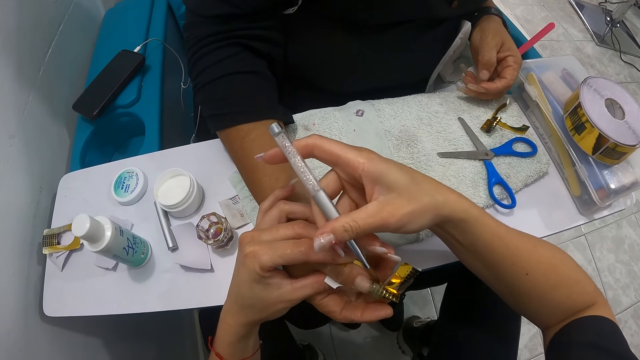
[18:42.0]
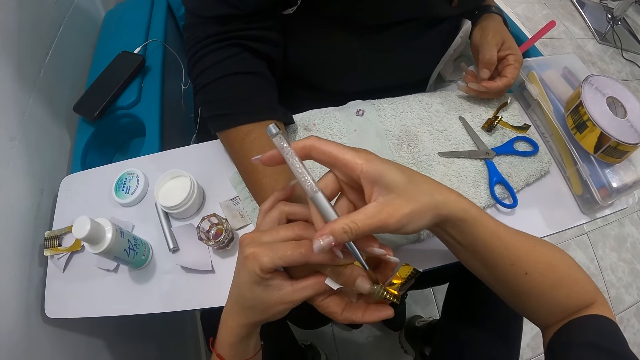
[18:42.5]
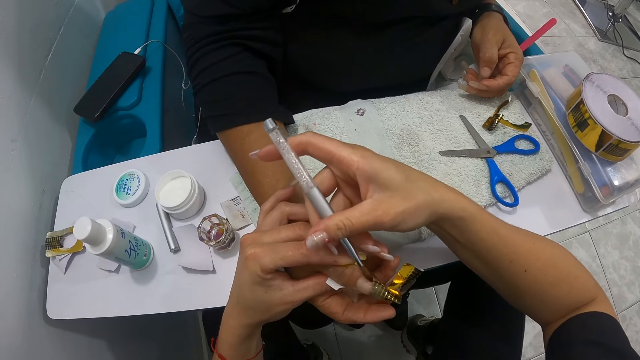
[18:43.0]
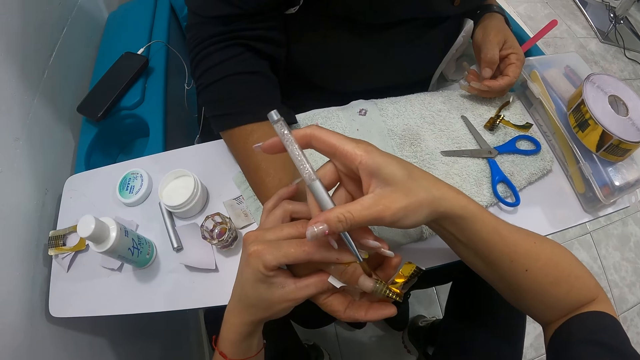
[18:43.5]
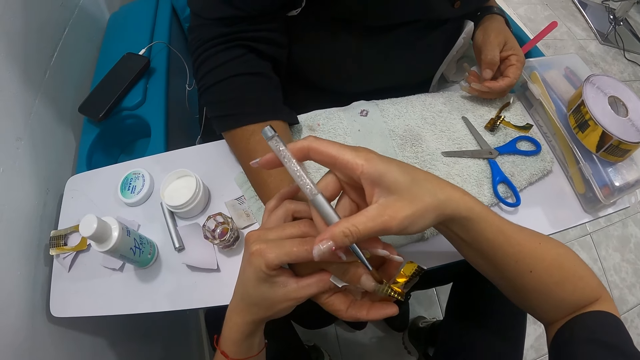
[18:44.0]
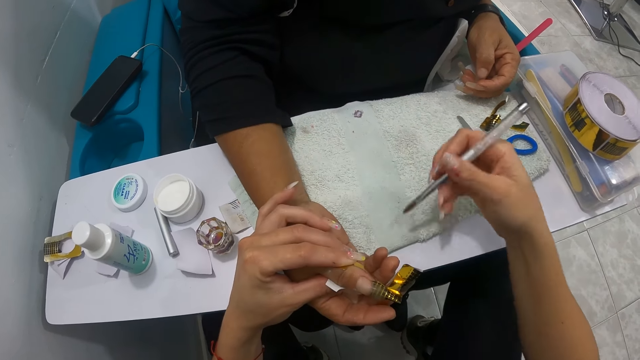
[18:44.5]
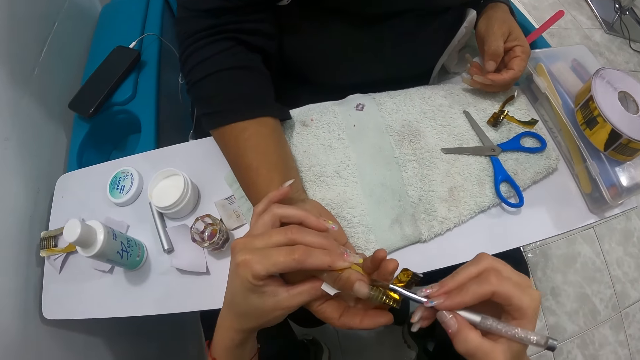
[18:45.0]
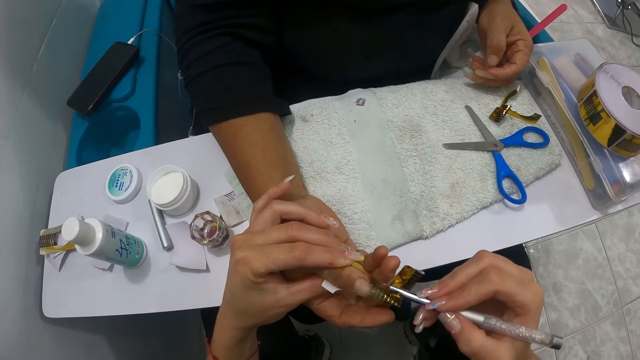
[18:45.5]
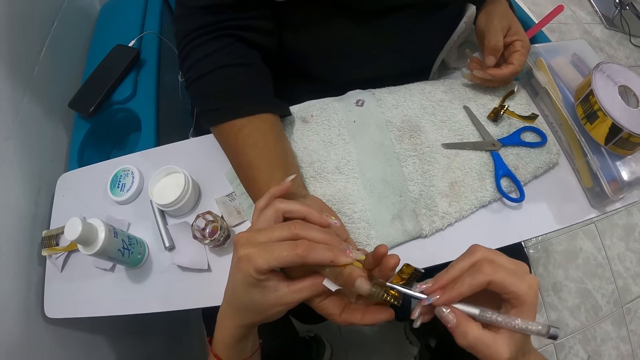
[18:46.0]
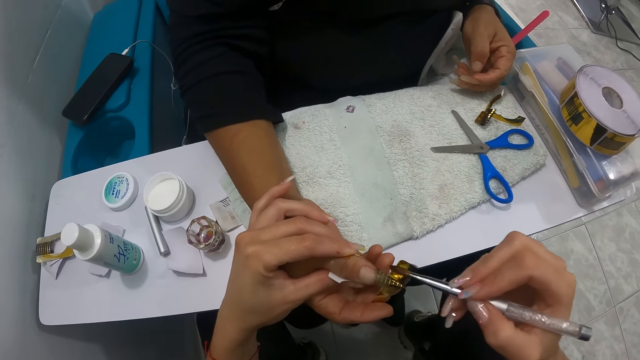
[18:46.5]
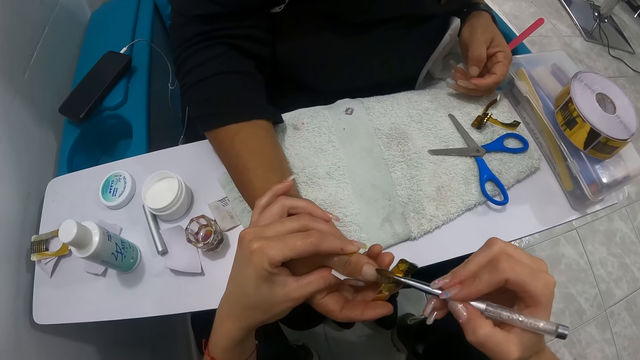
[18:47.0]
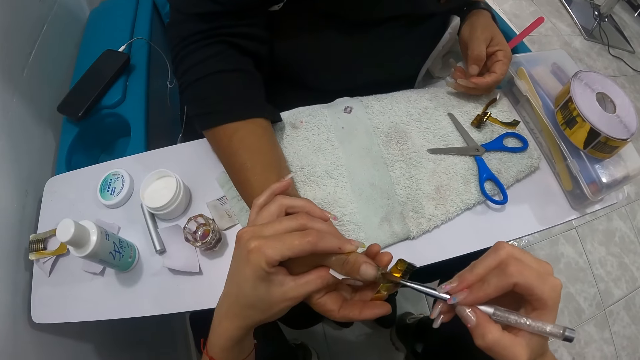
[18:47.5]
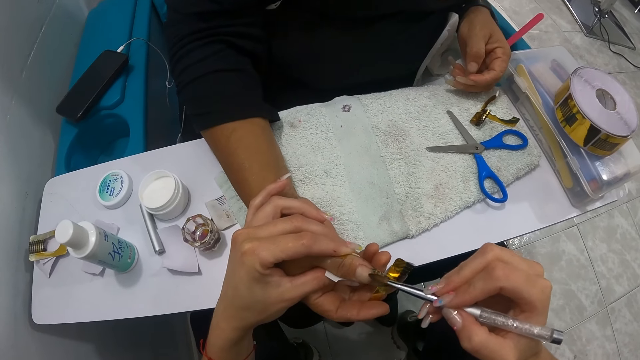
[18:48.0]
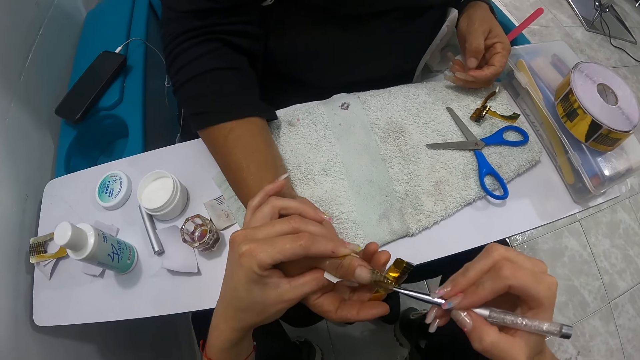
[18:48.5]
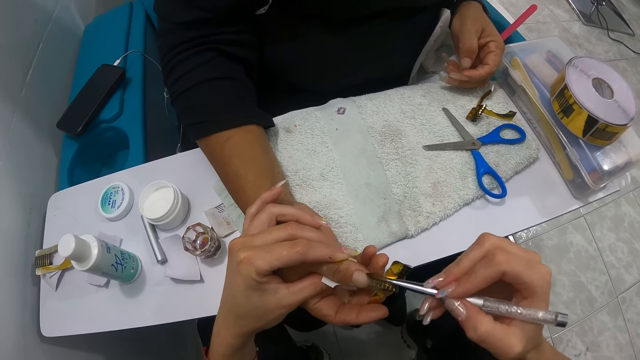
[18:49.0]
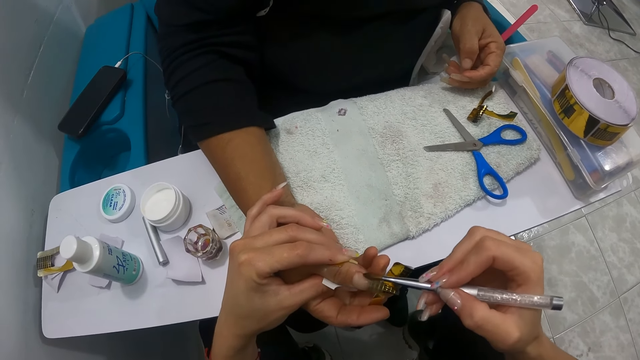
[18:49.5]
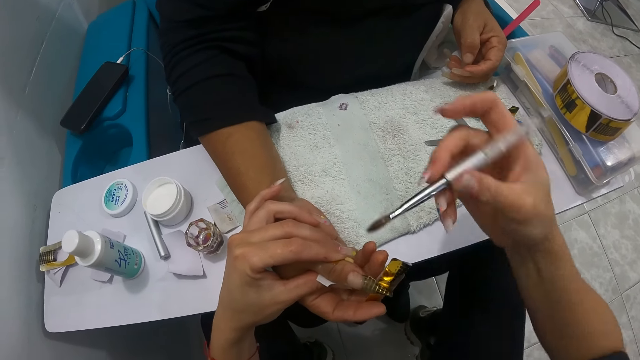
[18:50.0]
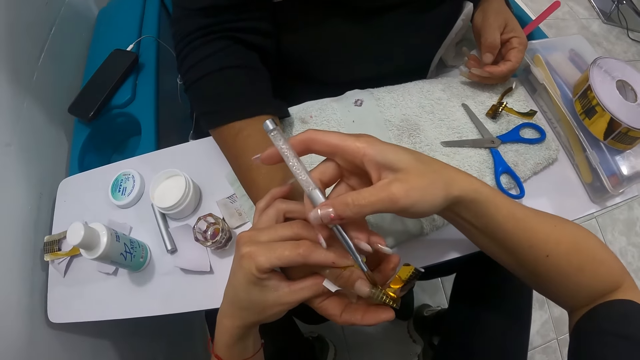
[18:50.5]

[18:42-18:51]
The camera wearer wipes the nail brush in her right hand on the towel on the table. She paints the right thumb nail of a woman with the nail brush in her right hand.

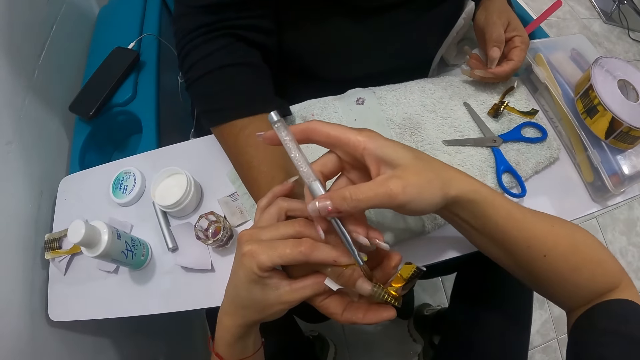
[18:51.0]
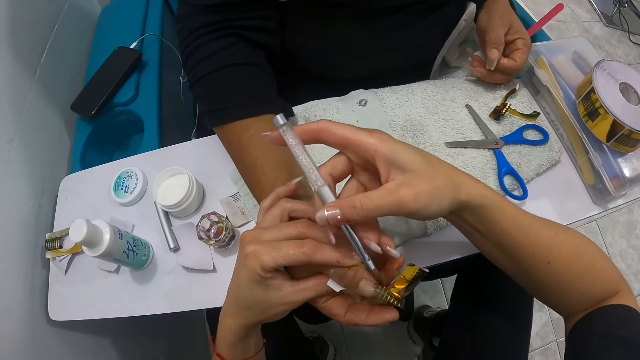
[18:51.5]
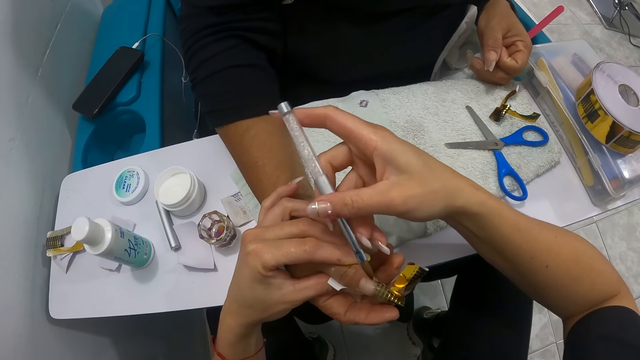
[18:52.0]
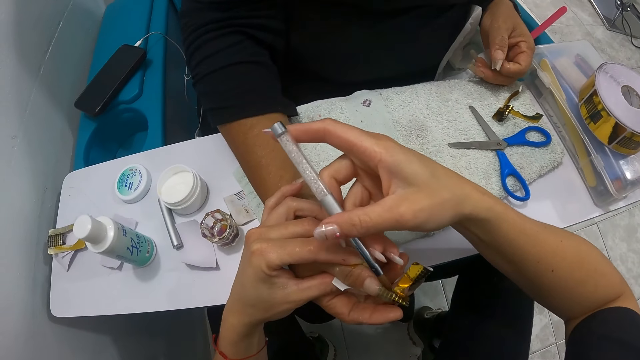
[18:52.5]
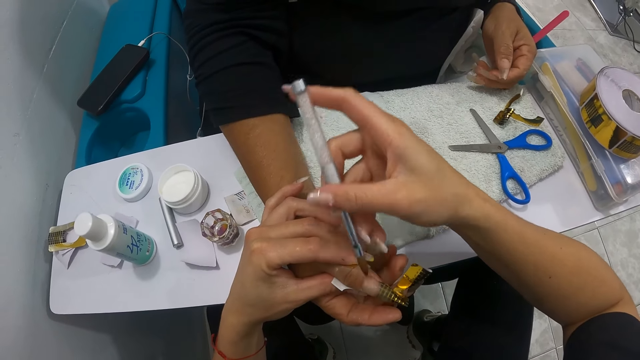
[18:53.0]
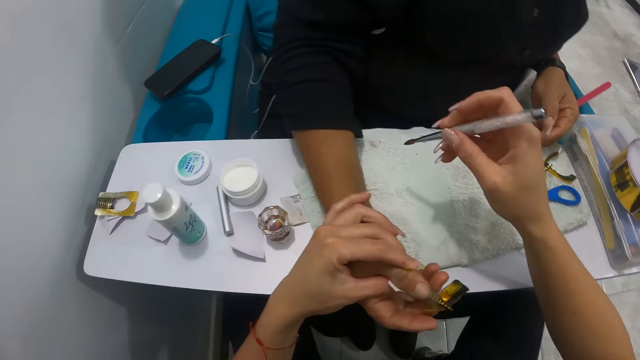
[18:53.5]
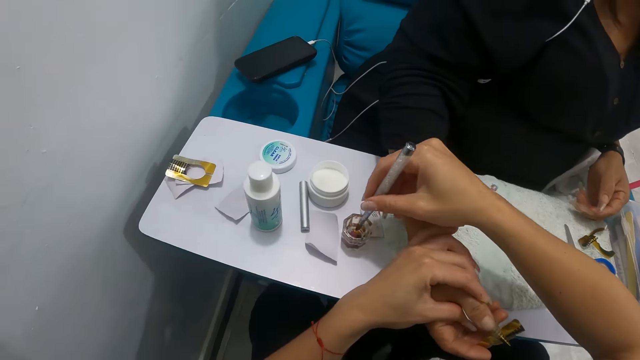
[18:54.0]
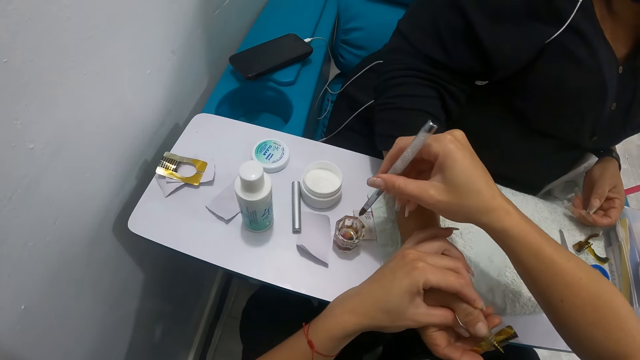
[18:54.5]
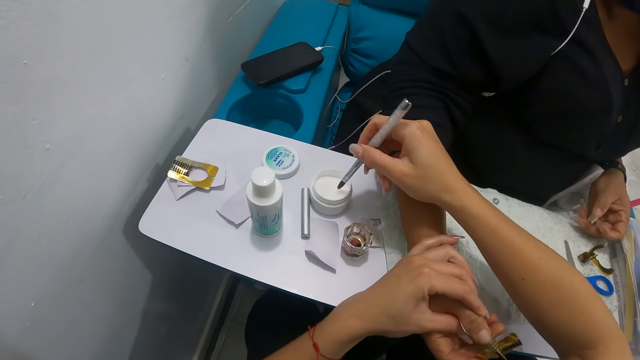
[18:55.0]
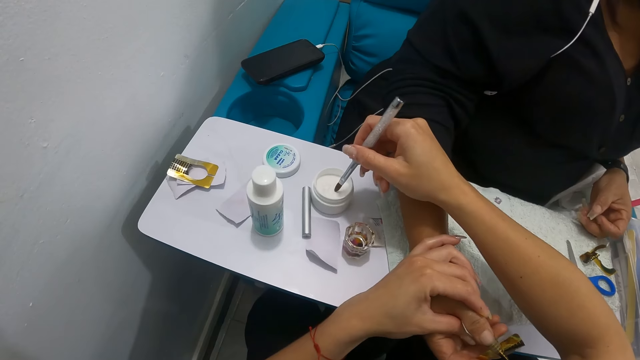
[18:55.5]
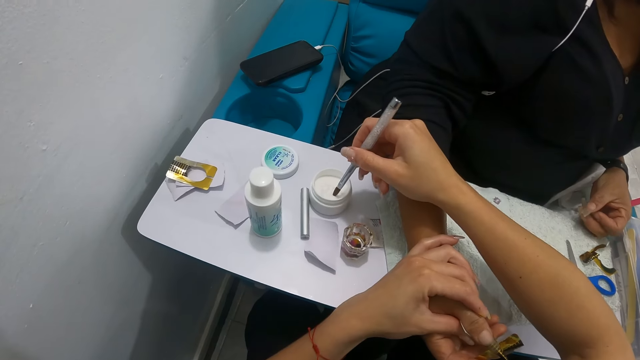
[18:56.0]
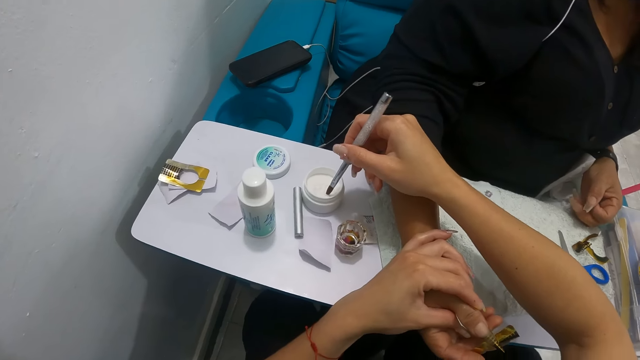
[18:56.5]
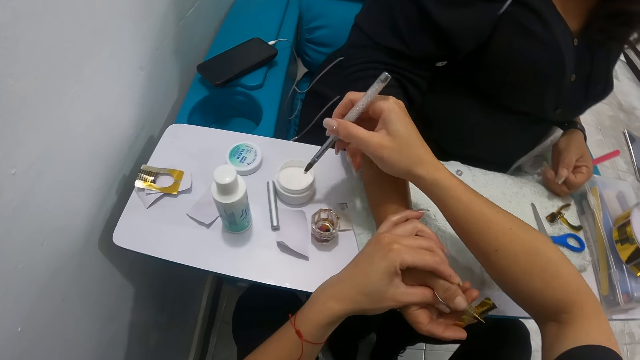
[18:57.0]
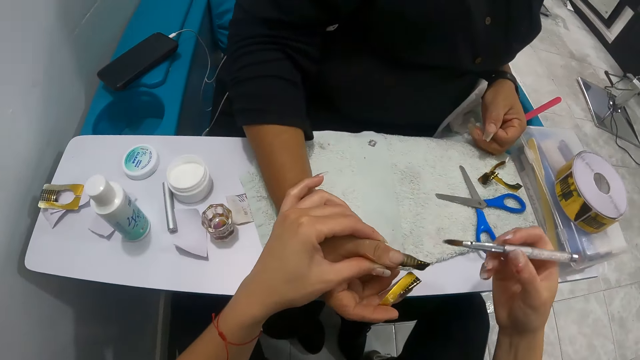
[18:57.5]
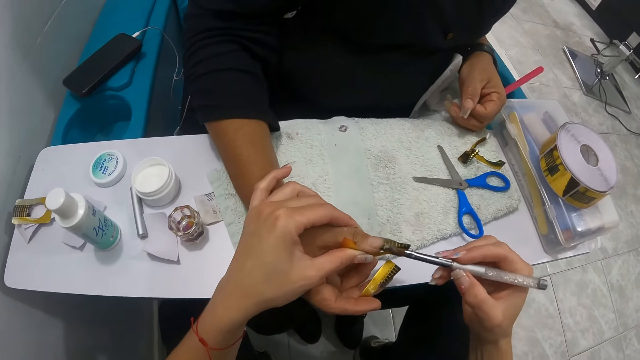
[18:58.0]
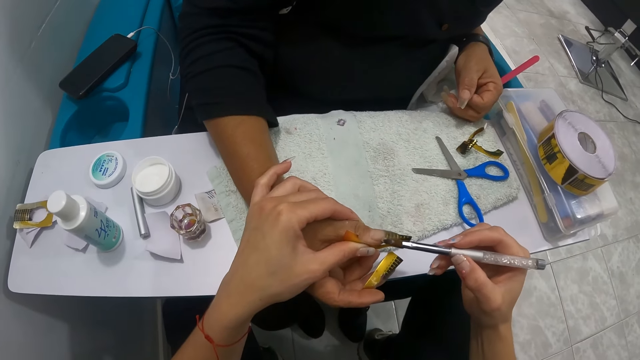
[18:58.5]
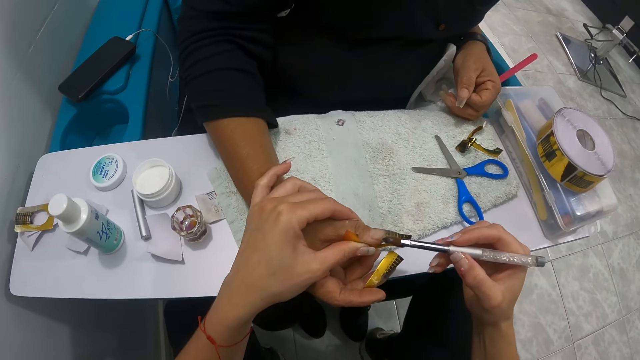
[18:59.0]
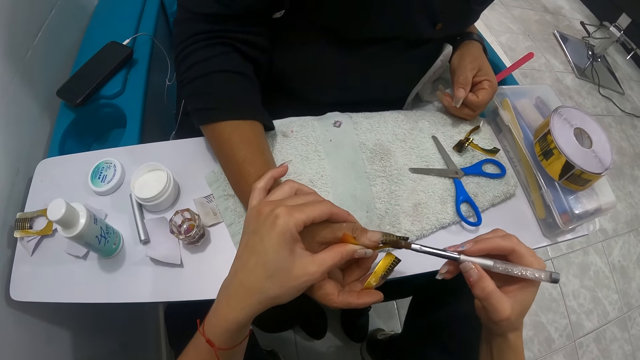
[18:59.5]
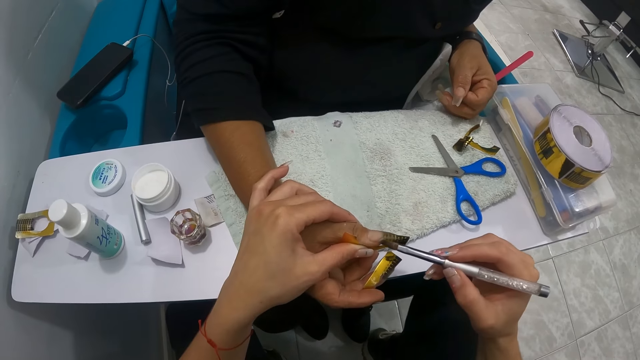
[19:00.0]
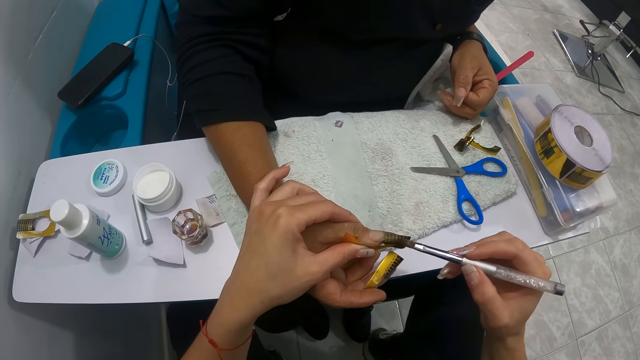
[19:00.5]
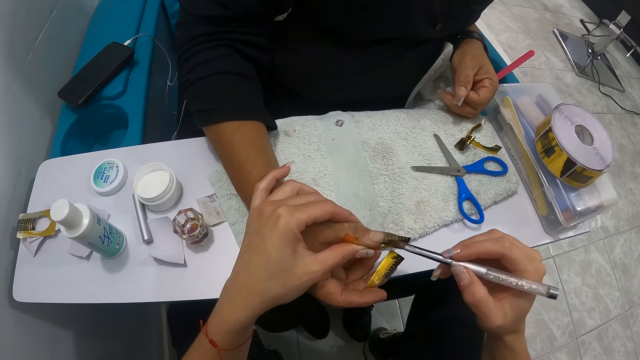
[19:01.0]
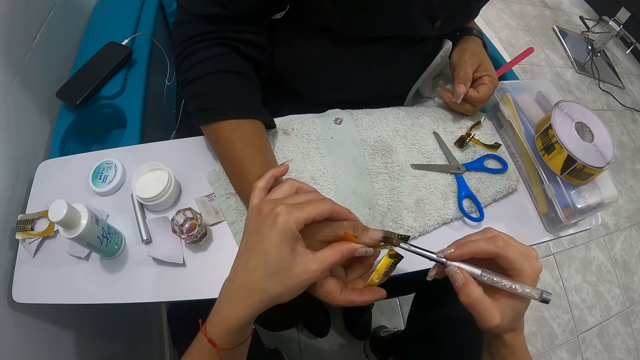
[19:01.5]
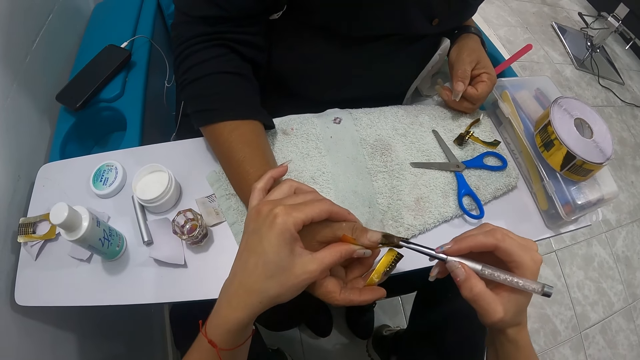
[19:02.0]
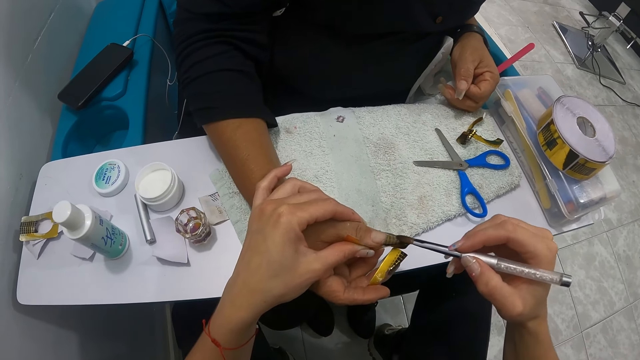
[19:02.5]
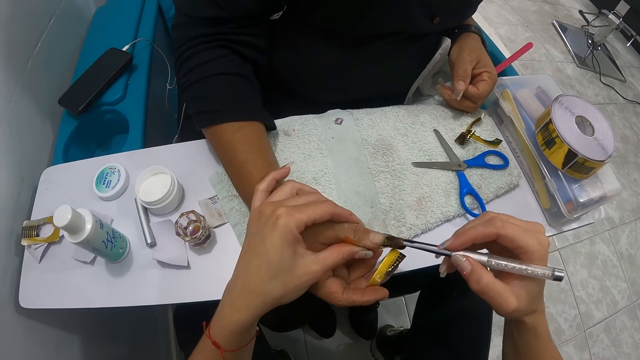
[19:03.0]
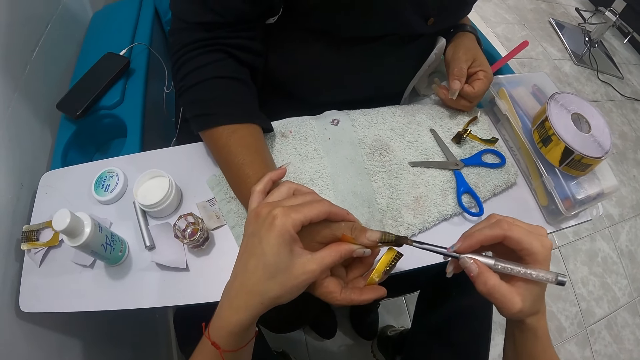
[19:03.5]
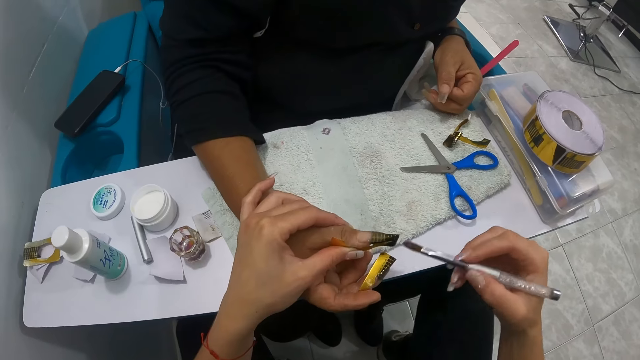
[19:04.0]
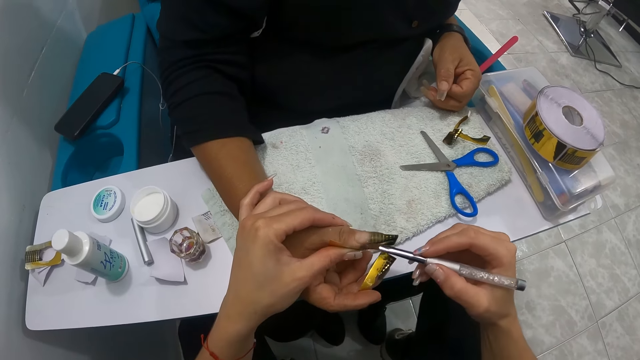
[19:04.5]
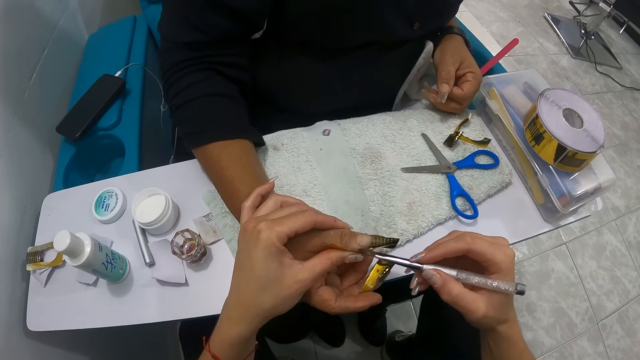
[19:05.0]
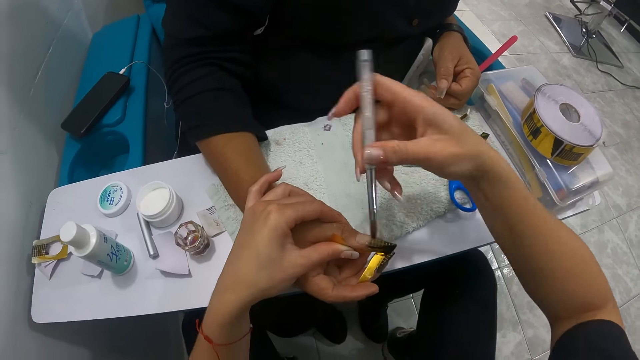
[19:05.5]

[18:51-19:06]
The camera wearer wipes the nail brush in her right hand on the towel on the table. She dips the nail brush in her right hand inside the thinner on the table. She dips the nail brush in her right hand inside the nail polish on the table. She paints the right thumb nail of a woman with the nail brush in her right hand. She wipes the nail brush in her right hand on the towel on the table. She paints the right thumb nail of the woman with the nail brush in her right hand.
